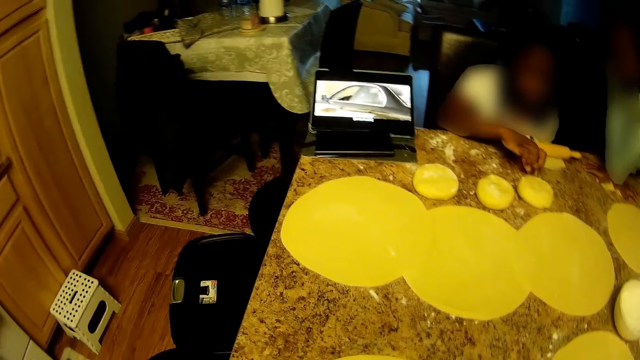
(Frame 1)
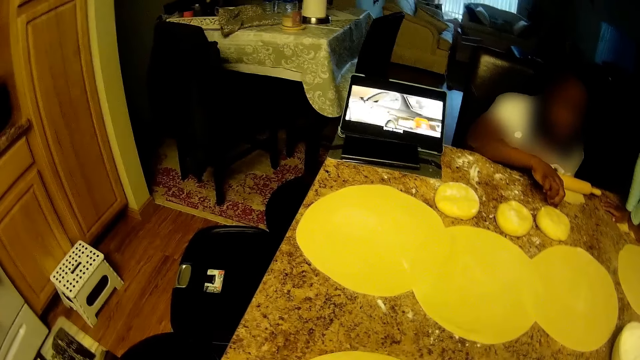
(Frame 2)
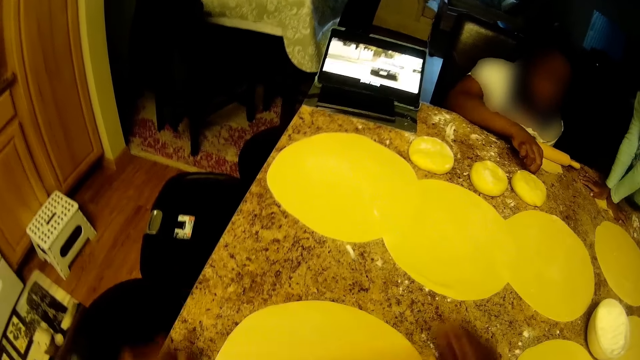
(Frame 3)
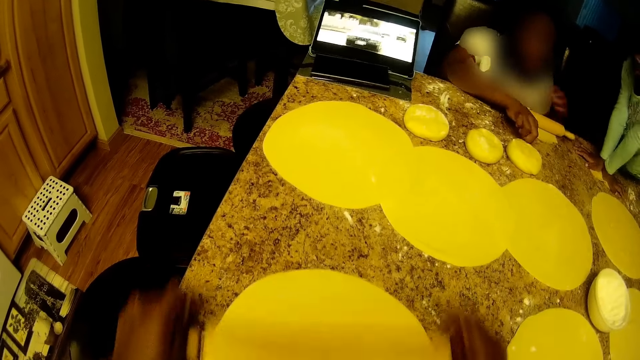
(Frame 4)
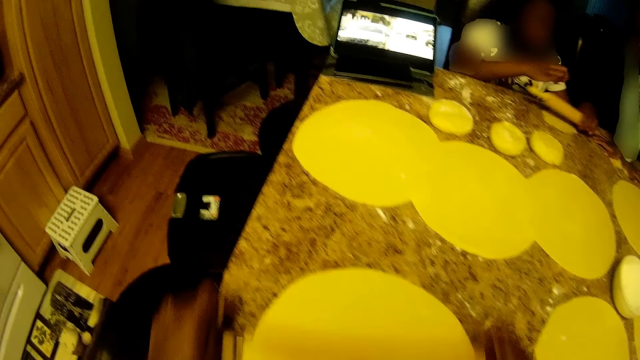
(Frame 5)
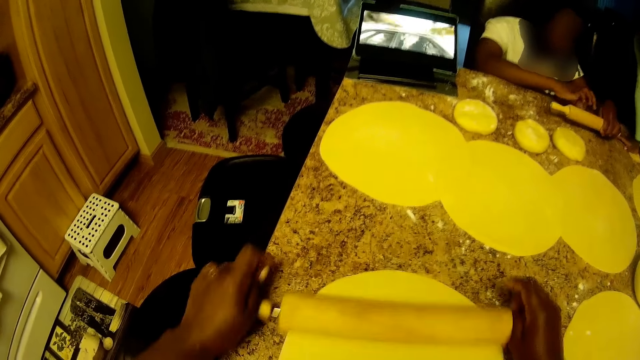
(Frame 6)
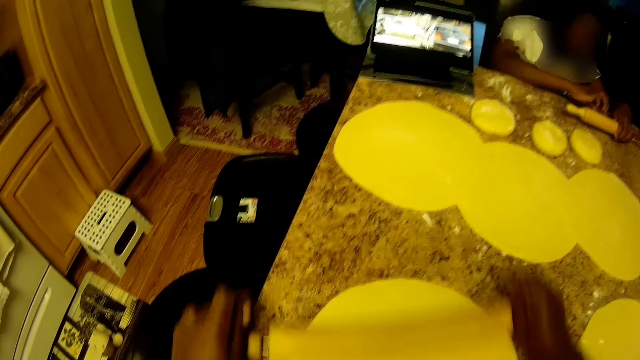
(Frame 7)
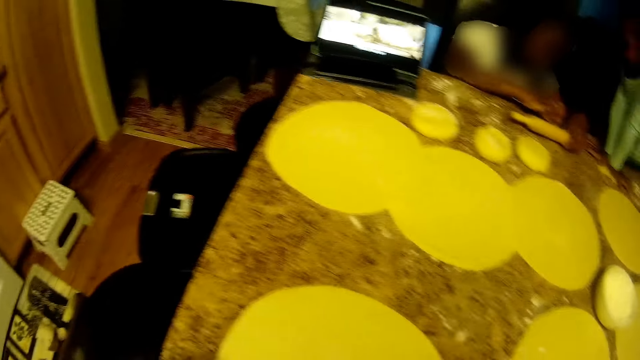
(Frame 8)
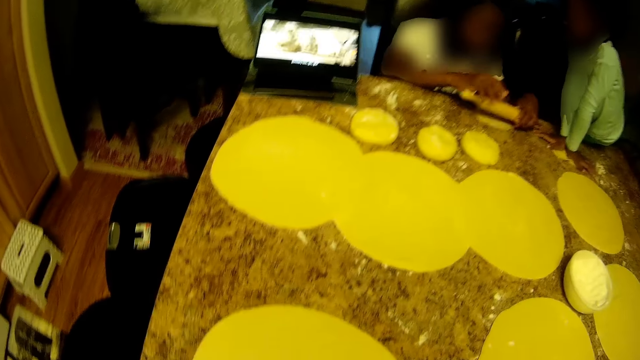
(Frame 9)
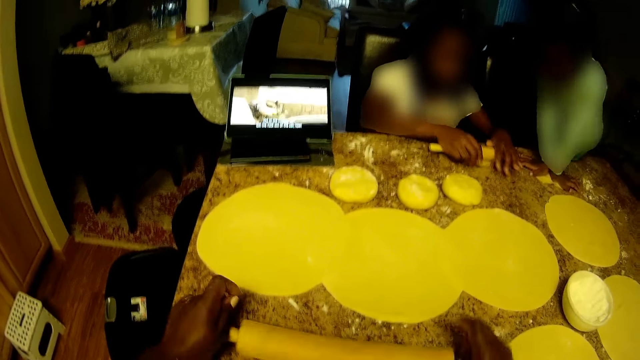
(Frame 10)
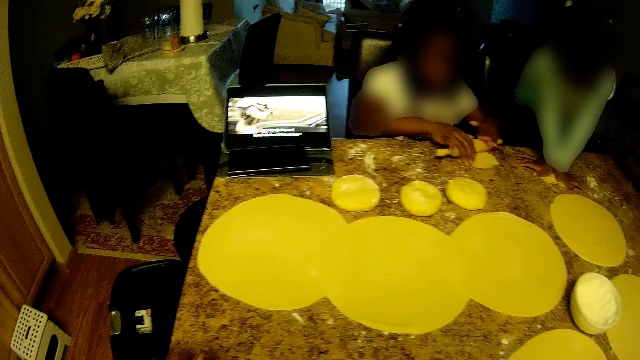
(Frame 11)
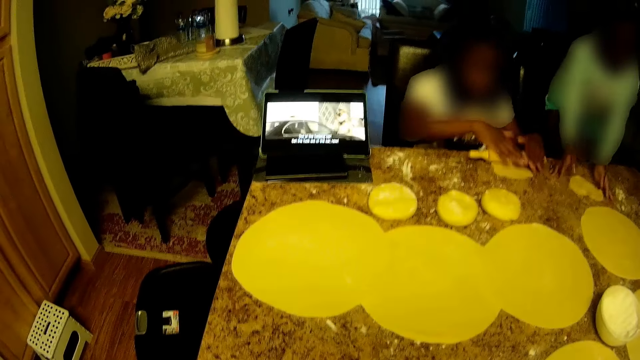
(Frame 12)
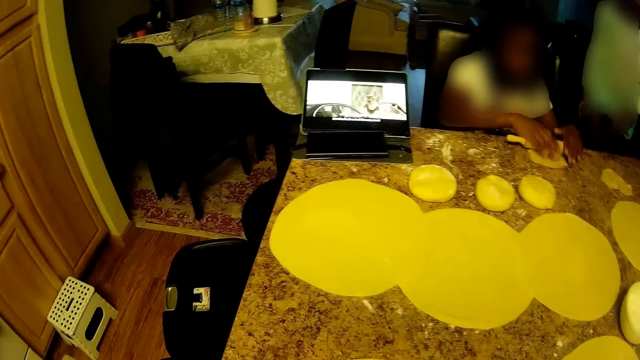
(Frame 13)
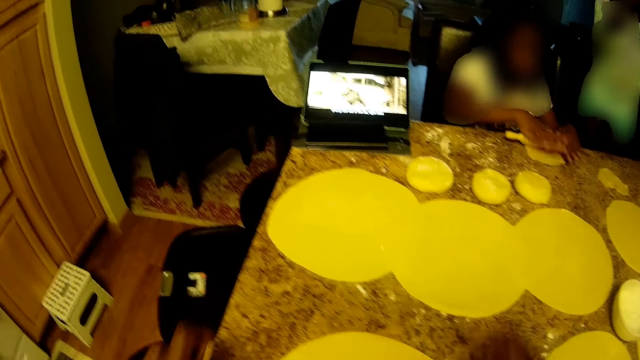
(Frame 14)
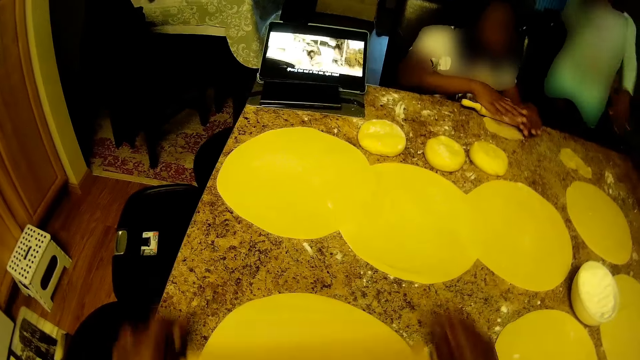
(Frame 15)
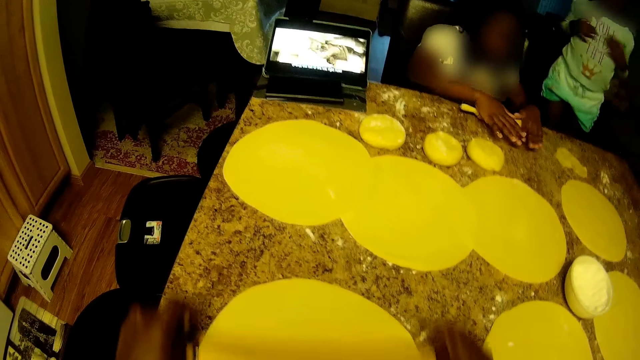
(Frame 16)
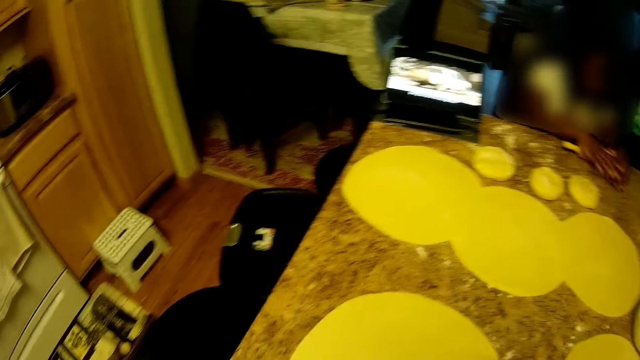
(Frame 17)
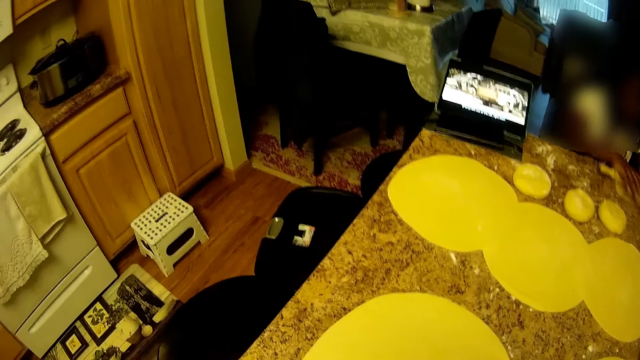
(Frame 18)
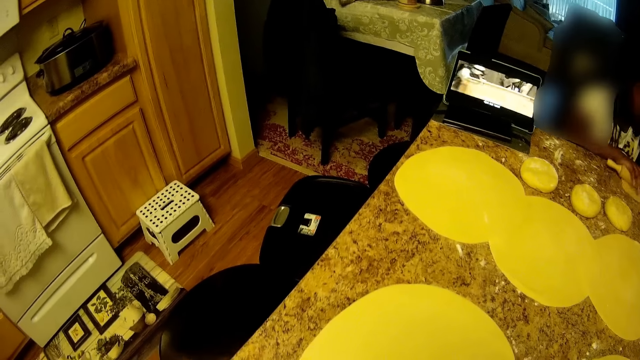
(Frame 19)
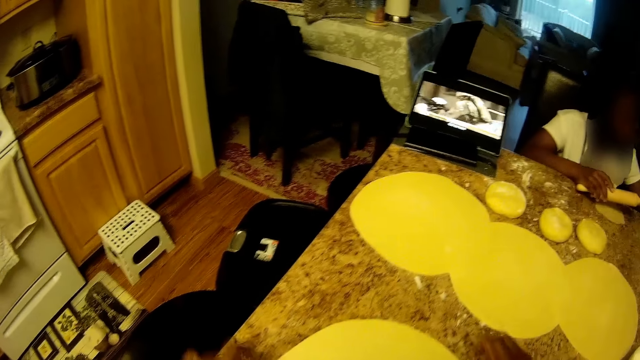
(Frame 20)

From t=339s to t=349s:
The camera wearer rolls dough with a dough roller. The girl picks up the rolling pin with both hands. The camera wearer rolls the dough with the dough roller again.

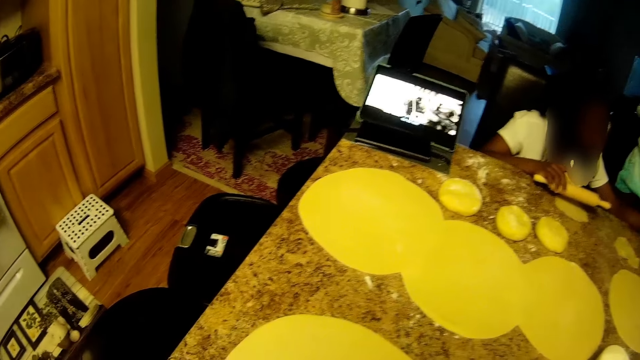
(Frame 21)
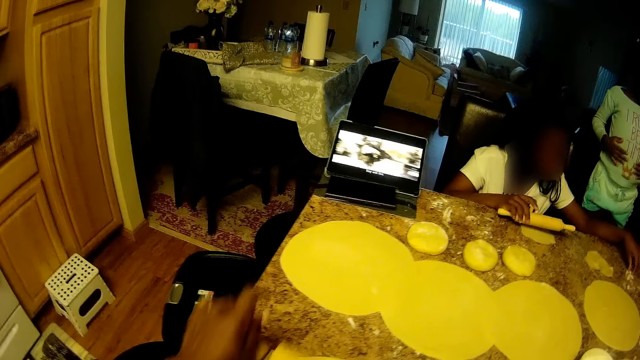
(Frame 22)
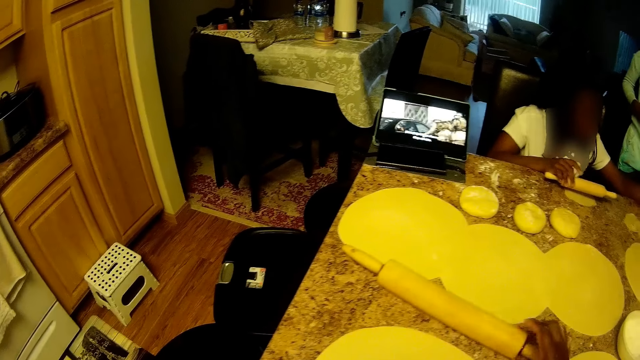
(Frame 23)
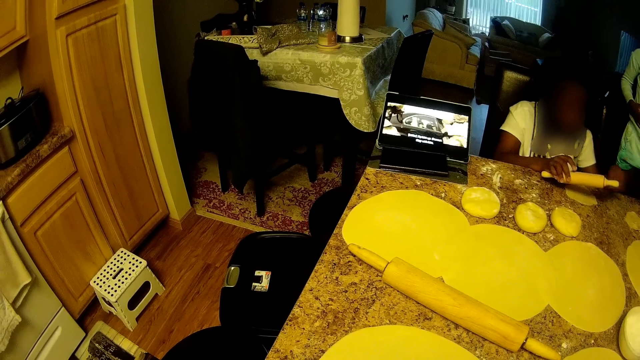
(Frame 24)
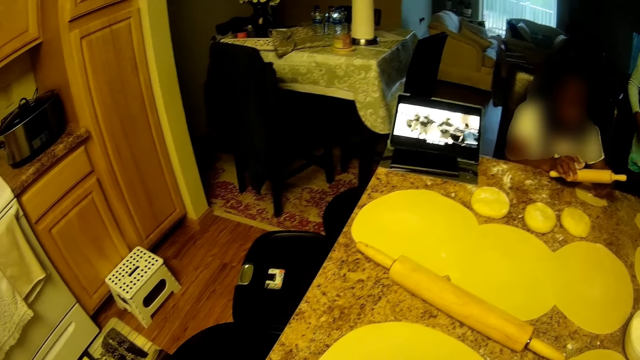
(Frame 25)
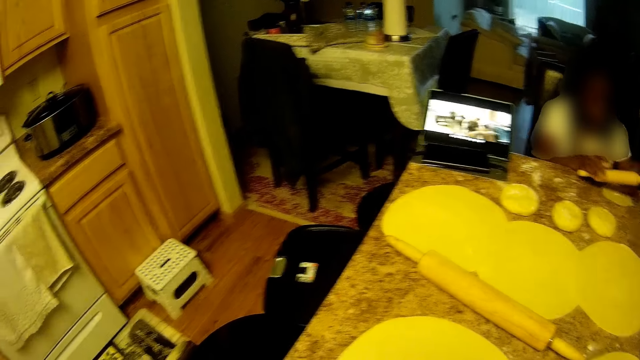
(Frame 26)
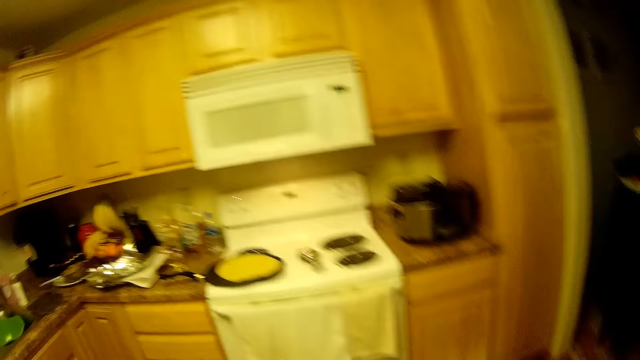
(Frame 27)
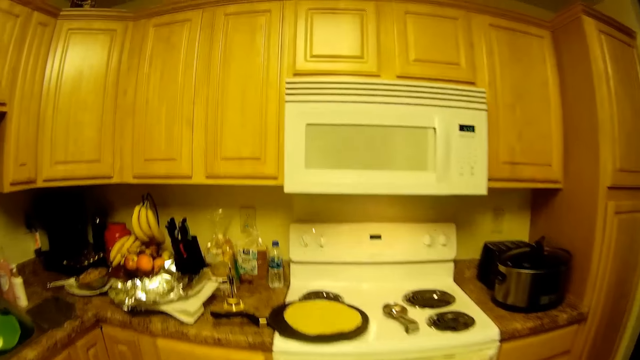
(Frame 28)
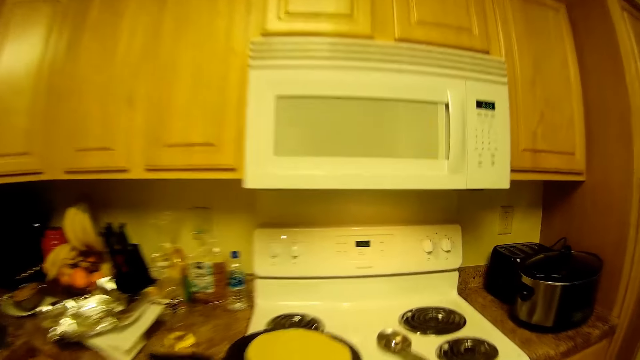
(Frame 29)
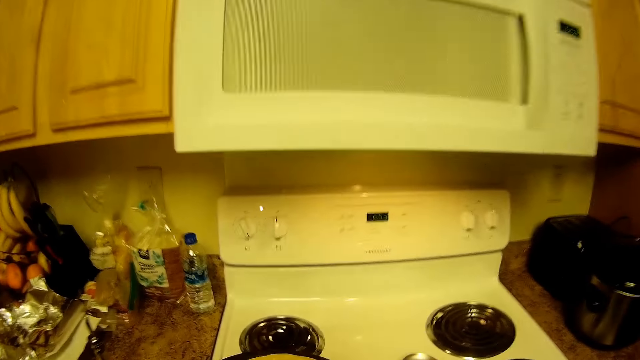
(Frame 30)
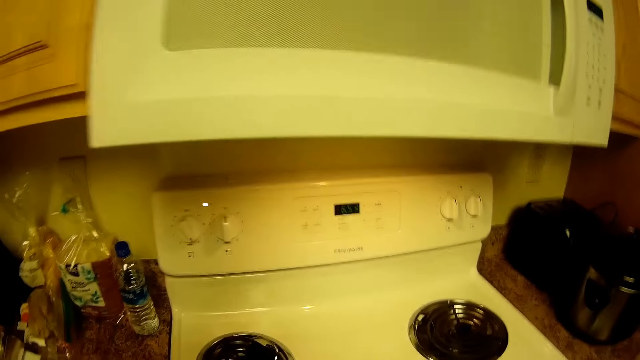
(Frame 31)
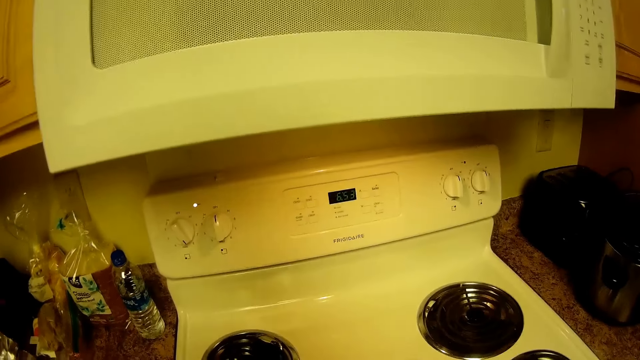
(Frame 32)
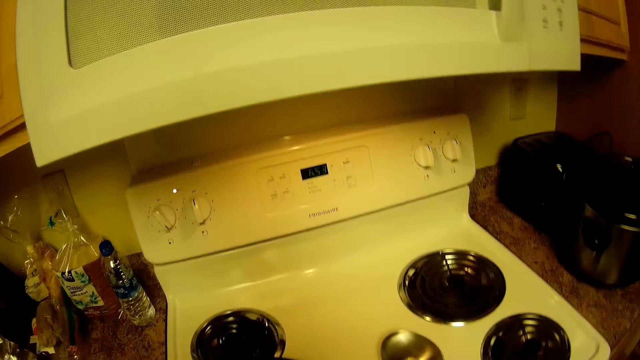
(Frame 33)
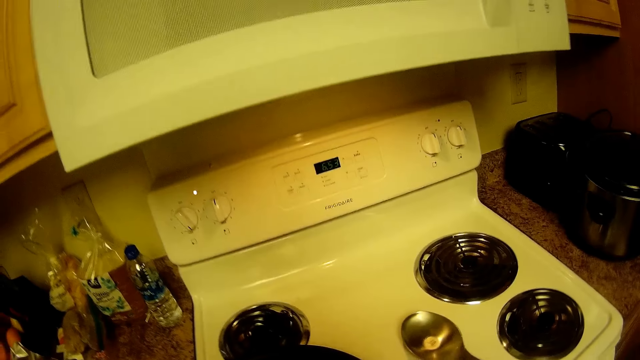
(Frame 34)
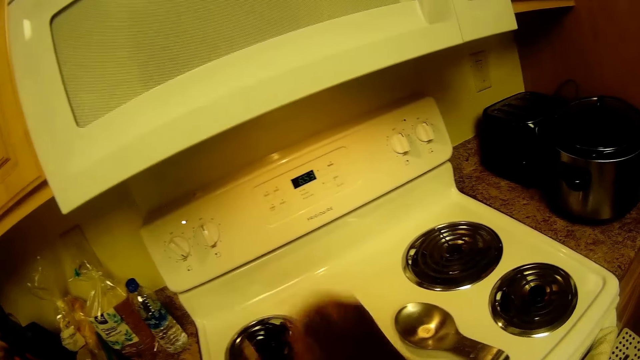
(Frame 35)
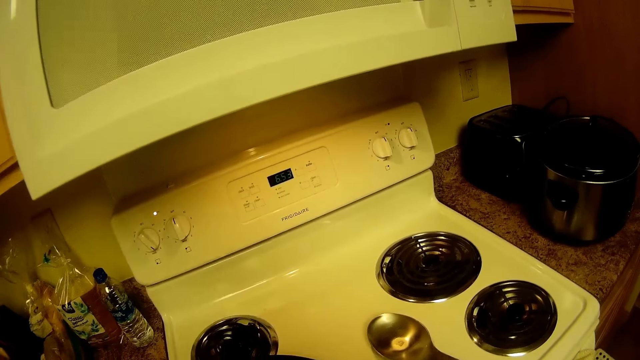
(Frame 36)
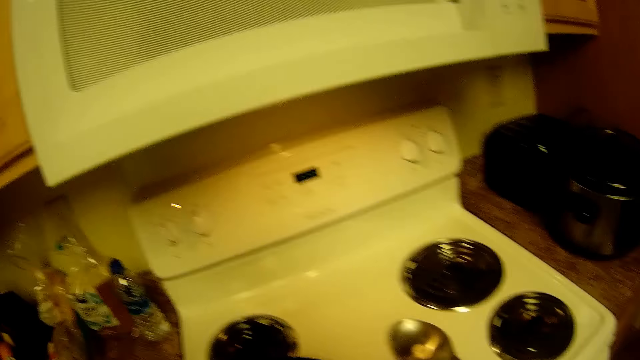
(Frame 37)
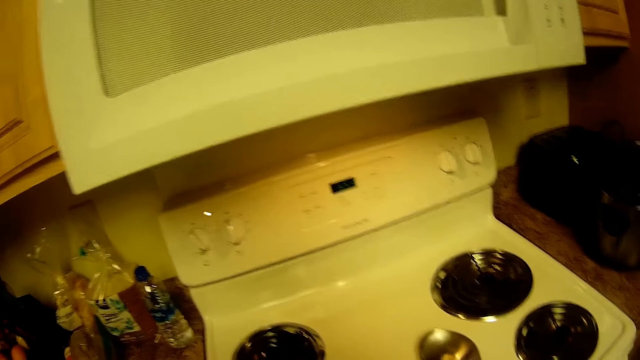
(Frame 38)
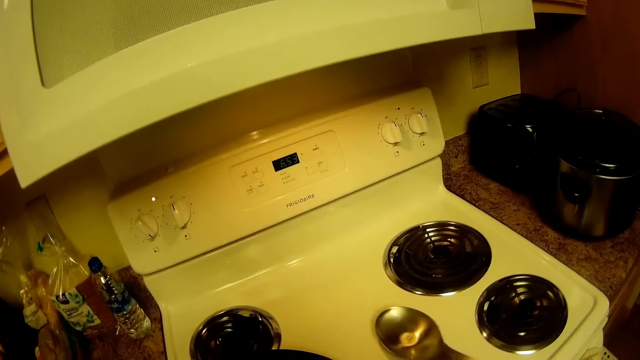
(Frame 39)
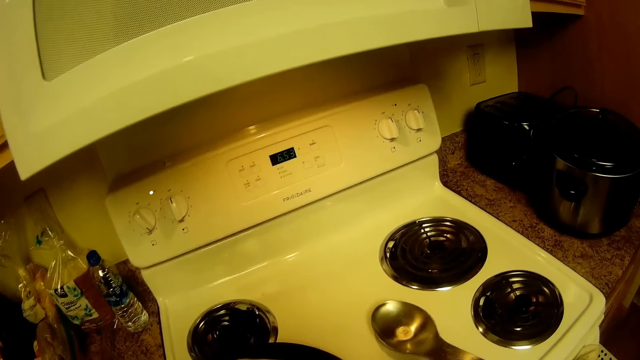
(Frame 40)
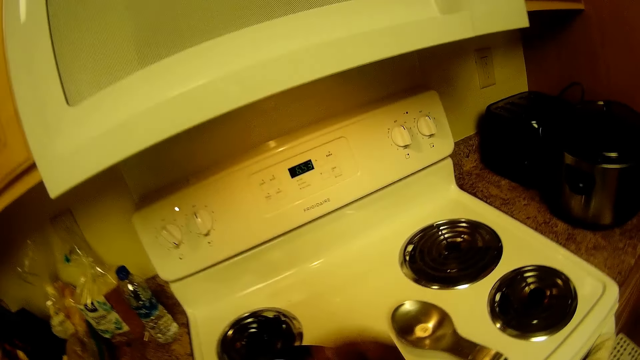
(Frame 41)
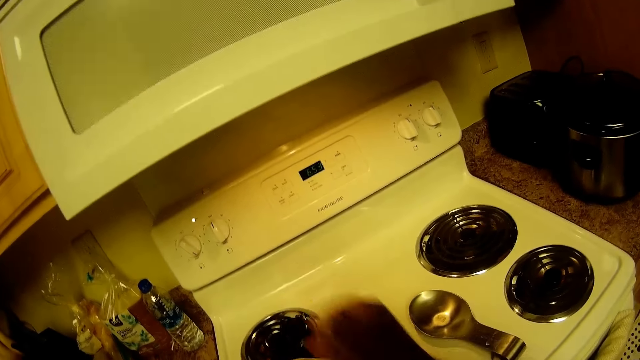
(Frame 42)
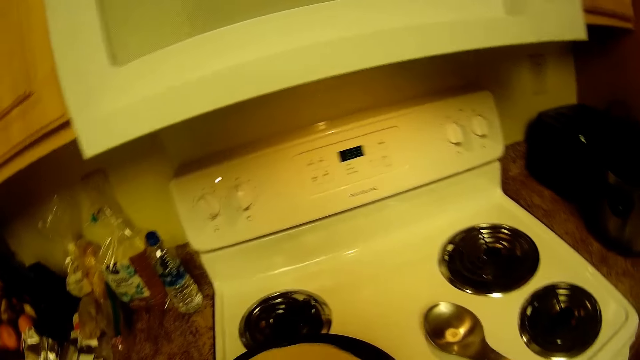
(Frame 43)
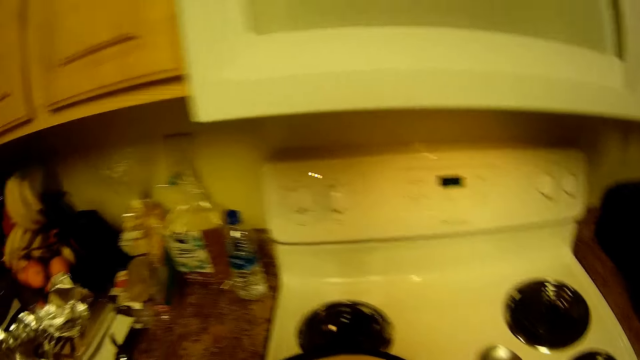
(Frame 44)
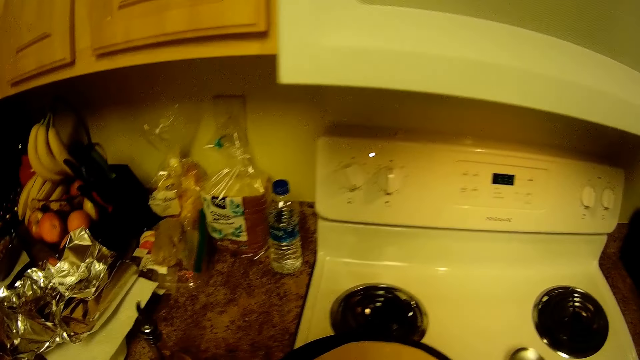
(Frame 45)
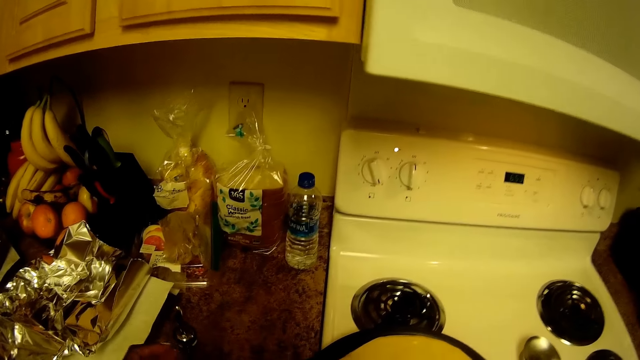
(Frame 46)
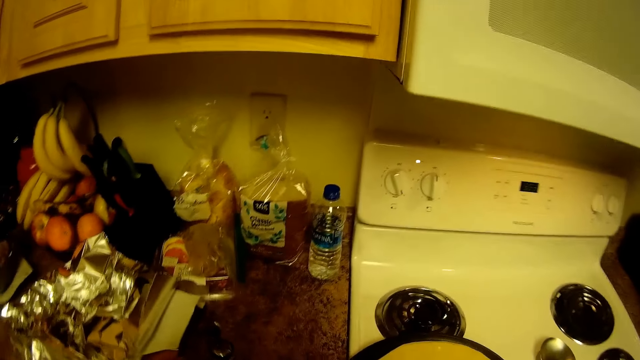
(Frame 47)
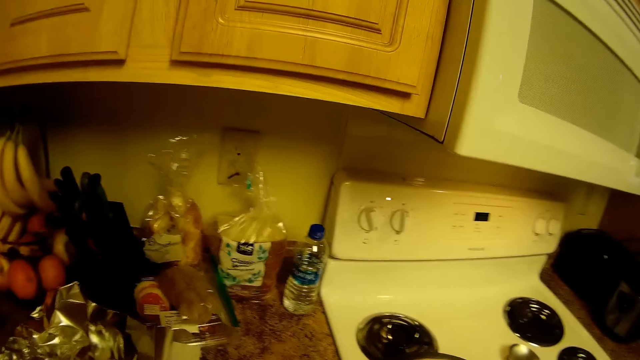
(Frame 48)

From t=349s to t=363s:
The camera wearer drops the rolling pin on the table with her right hand. She turns around and moves a gas burner. She walks in the house. She lifts the ball of dough or tortilla on the fry pan with the spoon in her right hand. She does something. She lifts the ball of dough on the fry pan with the spoon in her right hand again. She cooks the tortilla.
